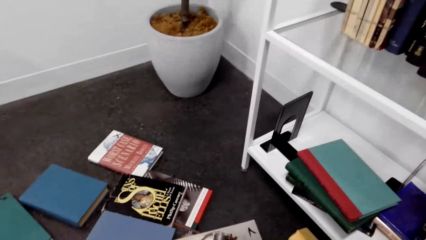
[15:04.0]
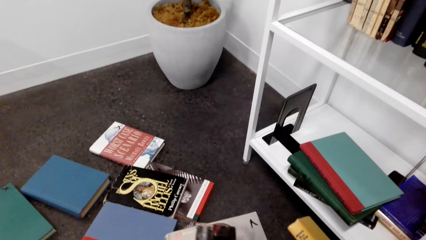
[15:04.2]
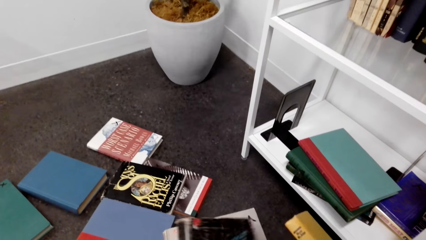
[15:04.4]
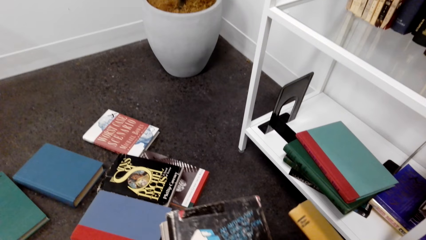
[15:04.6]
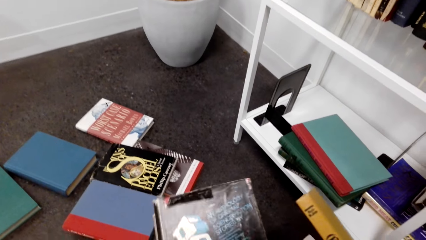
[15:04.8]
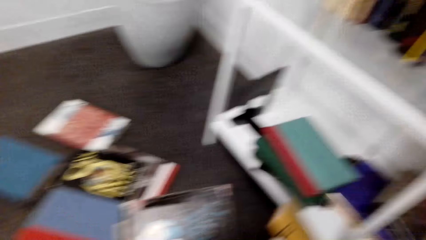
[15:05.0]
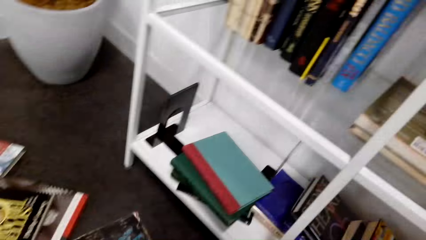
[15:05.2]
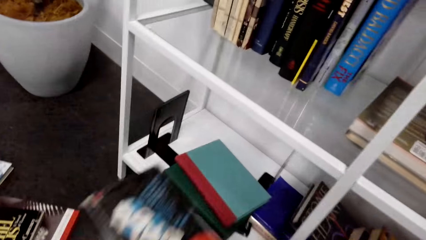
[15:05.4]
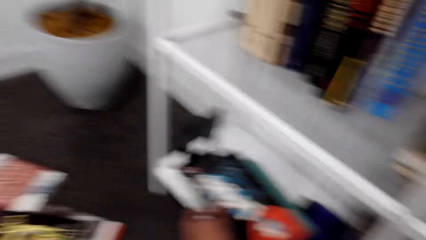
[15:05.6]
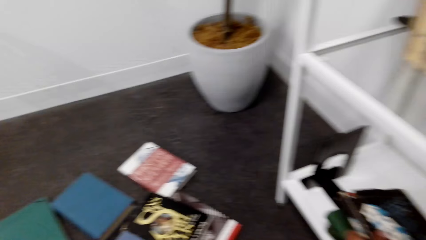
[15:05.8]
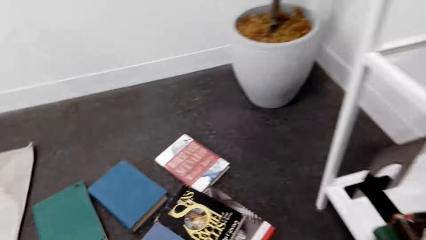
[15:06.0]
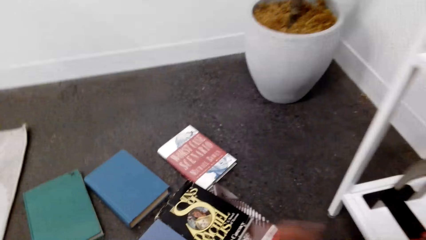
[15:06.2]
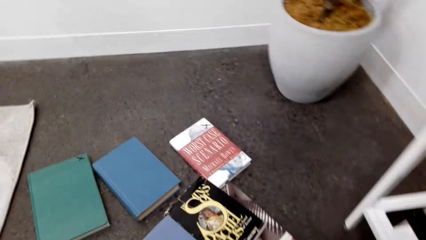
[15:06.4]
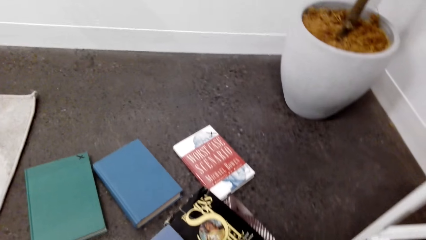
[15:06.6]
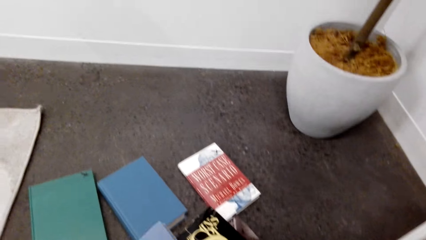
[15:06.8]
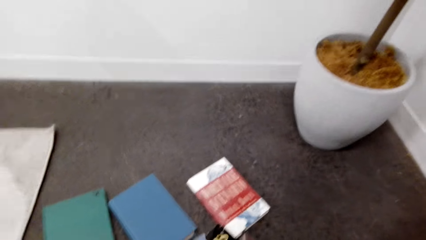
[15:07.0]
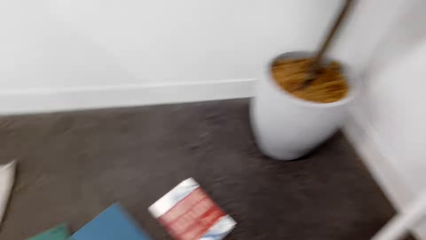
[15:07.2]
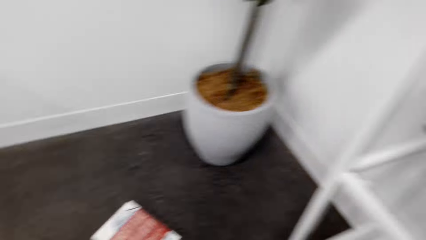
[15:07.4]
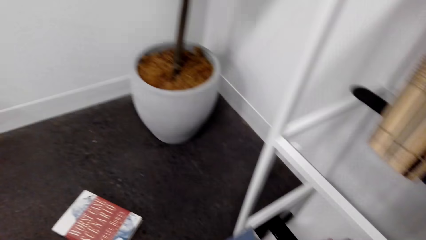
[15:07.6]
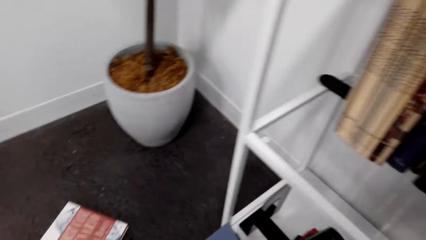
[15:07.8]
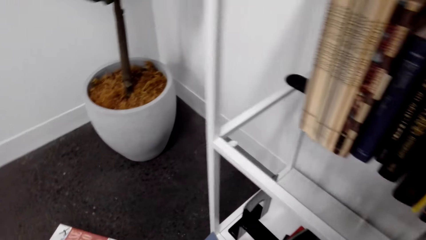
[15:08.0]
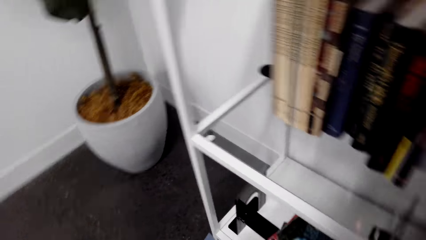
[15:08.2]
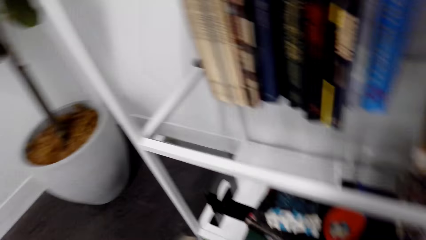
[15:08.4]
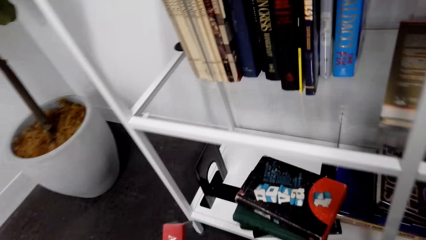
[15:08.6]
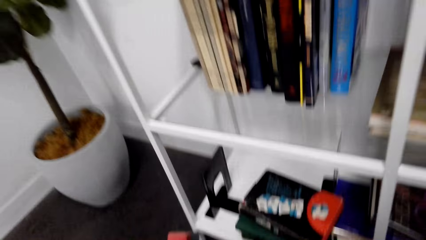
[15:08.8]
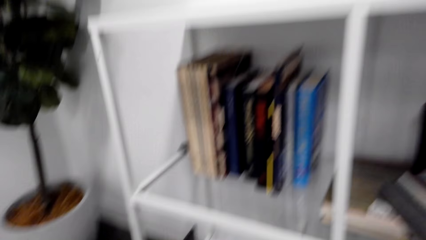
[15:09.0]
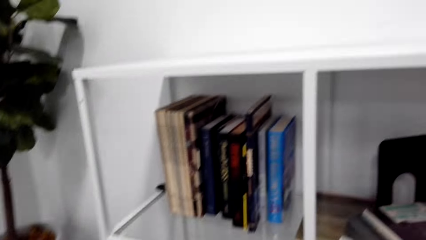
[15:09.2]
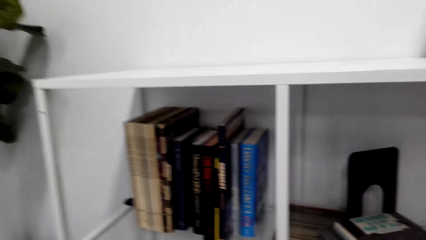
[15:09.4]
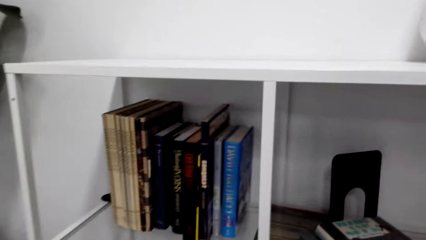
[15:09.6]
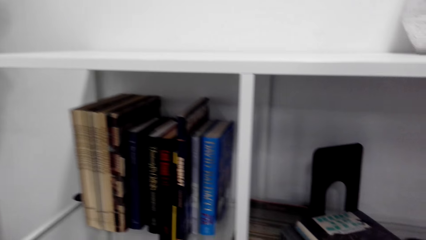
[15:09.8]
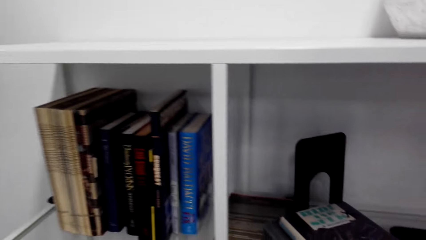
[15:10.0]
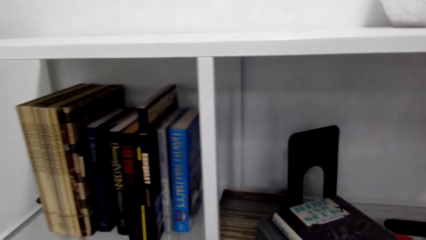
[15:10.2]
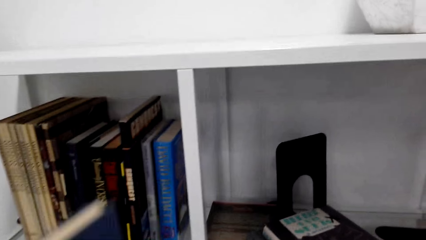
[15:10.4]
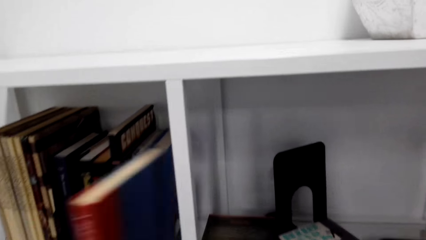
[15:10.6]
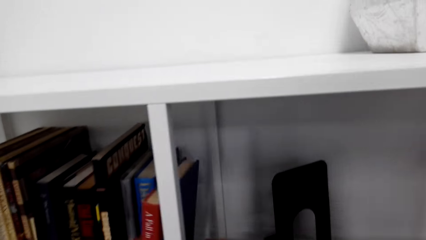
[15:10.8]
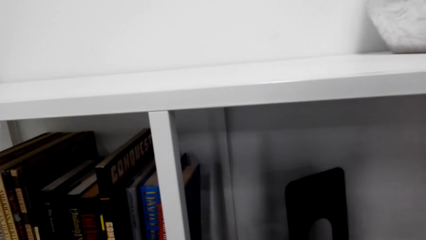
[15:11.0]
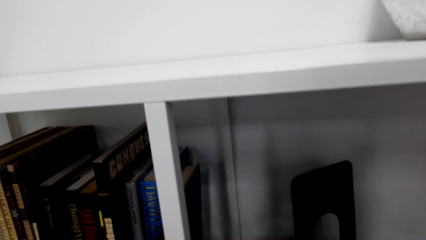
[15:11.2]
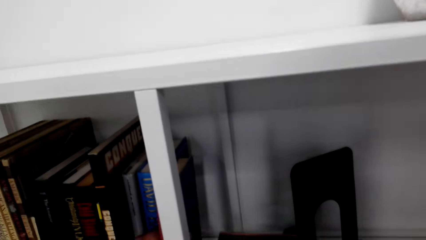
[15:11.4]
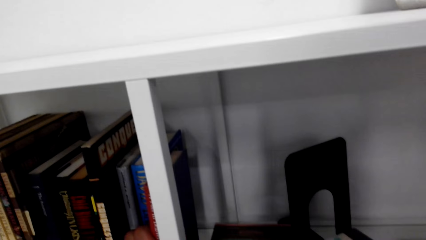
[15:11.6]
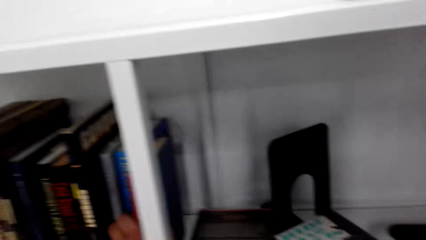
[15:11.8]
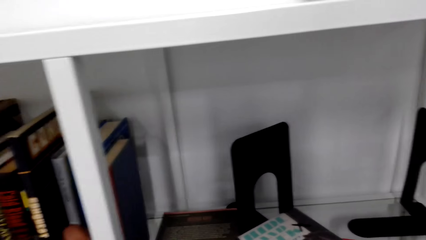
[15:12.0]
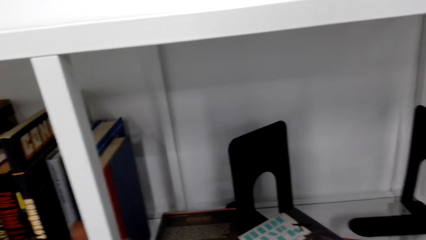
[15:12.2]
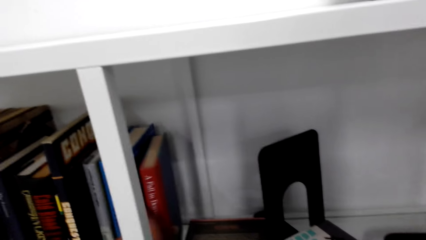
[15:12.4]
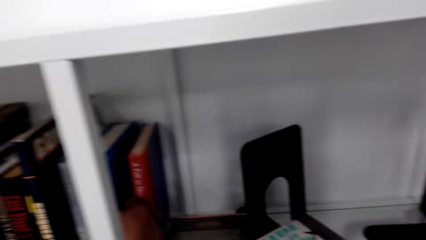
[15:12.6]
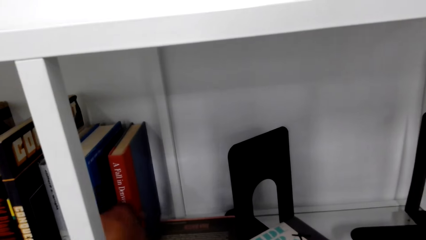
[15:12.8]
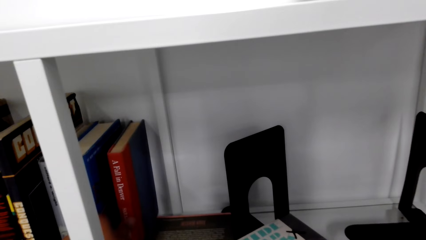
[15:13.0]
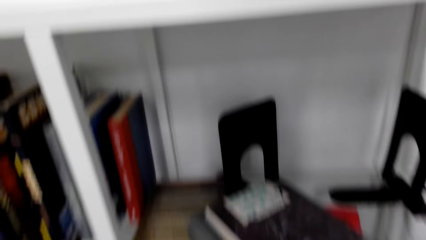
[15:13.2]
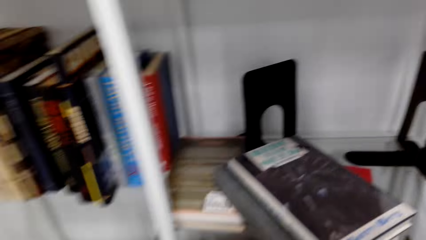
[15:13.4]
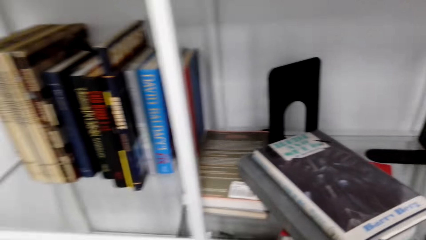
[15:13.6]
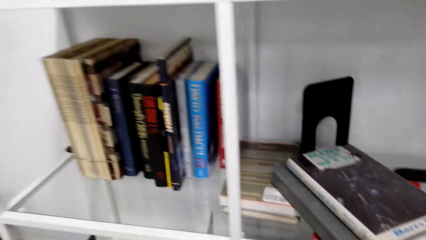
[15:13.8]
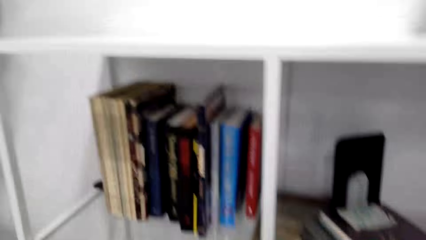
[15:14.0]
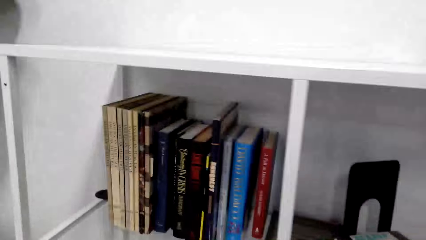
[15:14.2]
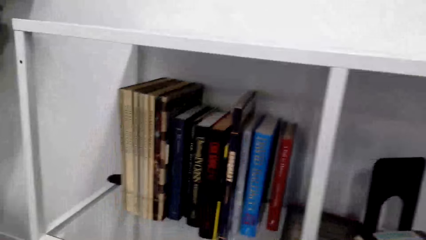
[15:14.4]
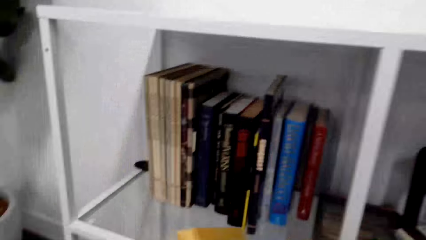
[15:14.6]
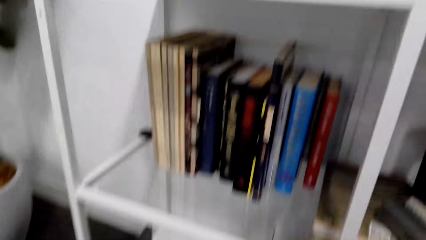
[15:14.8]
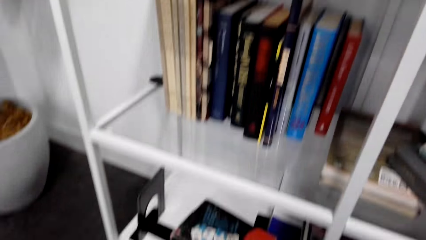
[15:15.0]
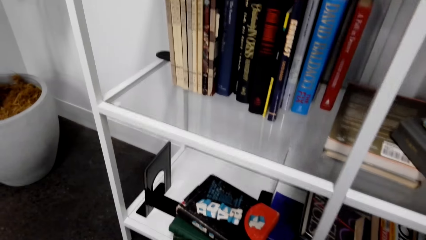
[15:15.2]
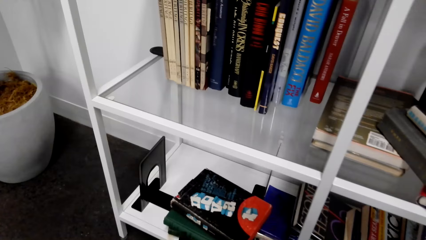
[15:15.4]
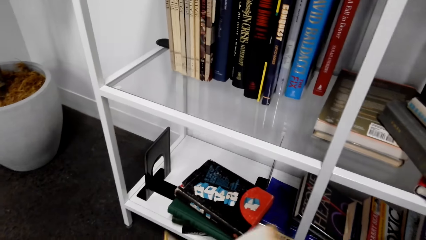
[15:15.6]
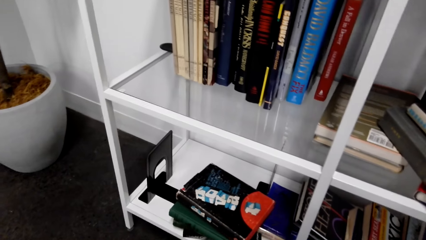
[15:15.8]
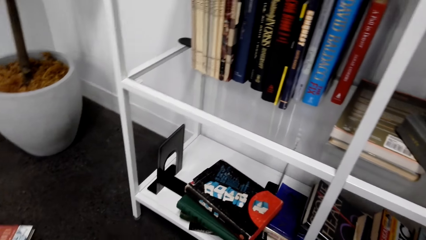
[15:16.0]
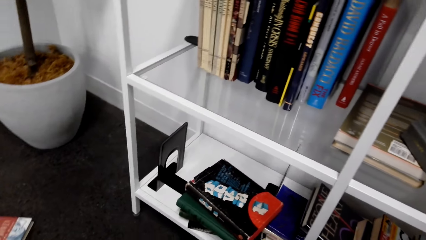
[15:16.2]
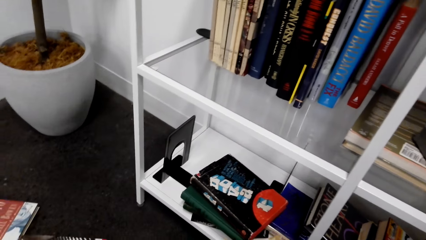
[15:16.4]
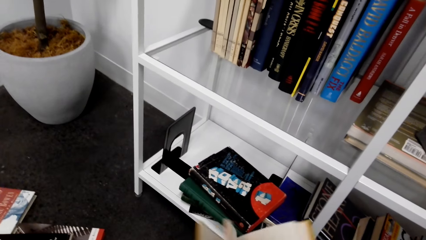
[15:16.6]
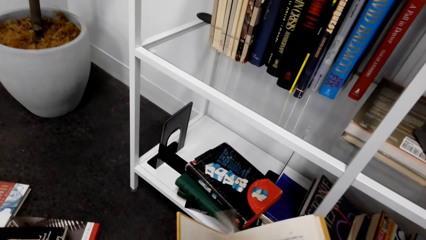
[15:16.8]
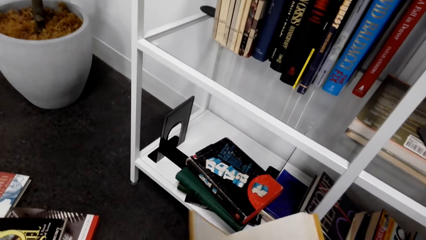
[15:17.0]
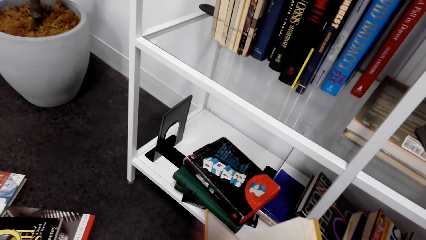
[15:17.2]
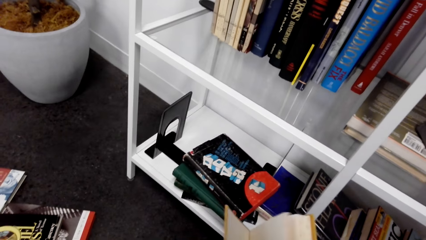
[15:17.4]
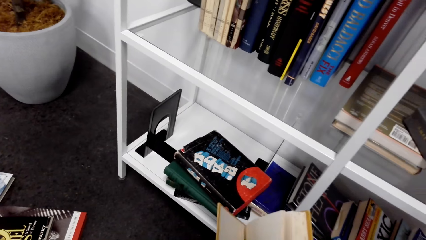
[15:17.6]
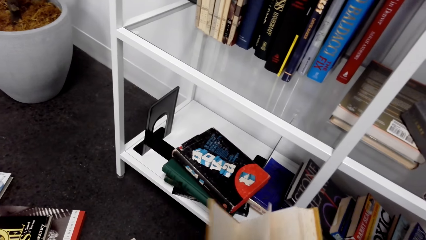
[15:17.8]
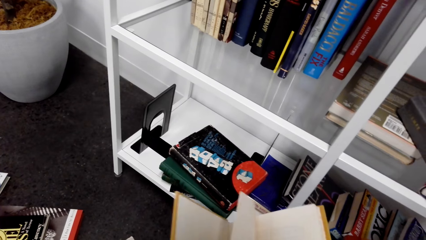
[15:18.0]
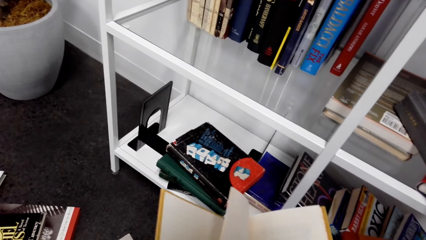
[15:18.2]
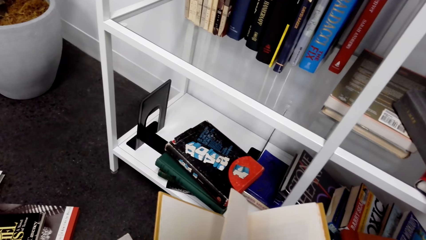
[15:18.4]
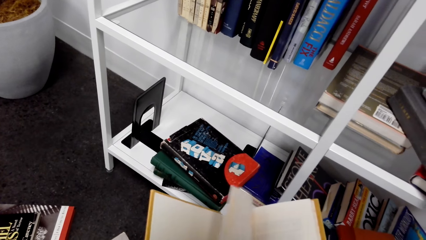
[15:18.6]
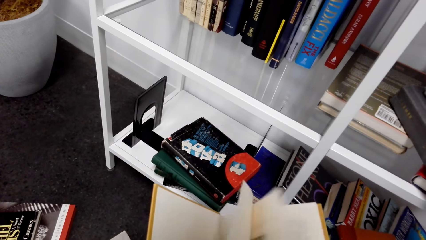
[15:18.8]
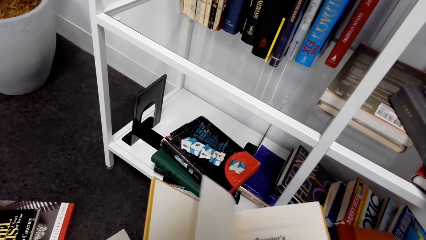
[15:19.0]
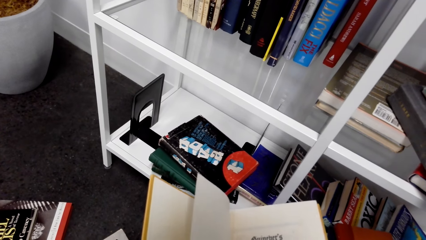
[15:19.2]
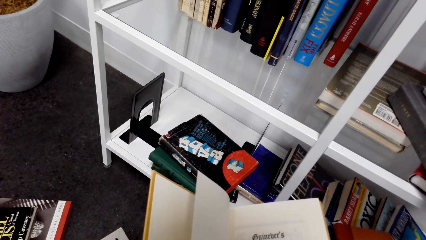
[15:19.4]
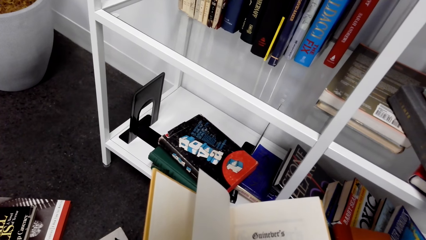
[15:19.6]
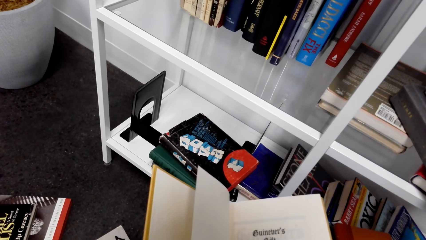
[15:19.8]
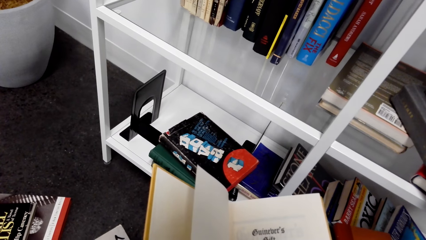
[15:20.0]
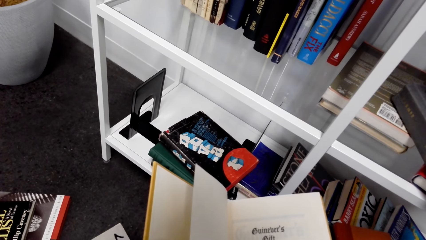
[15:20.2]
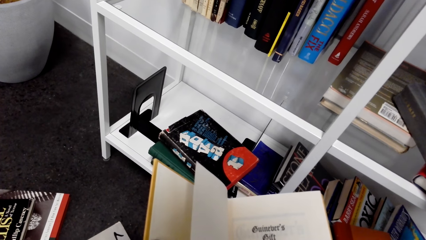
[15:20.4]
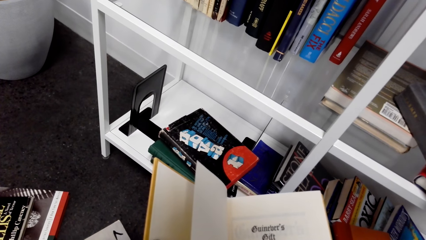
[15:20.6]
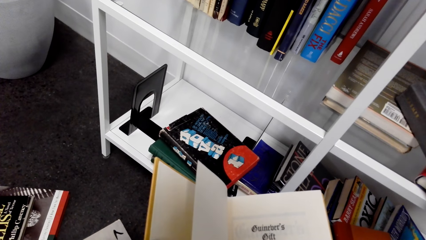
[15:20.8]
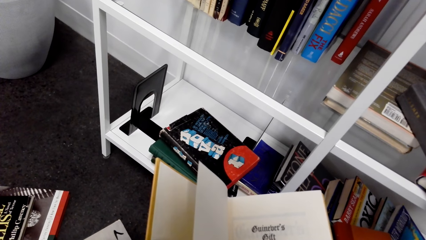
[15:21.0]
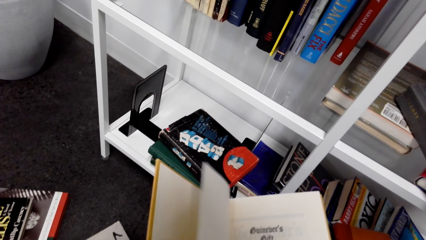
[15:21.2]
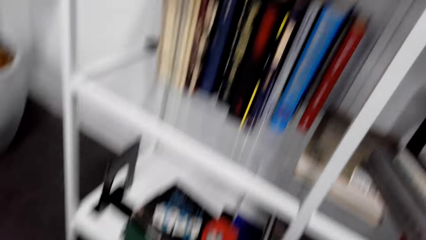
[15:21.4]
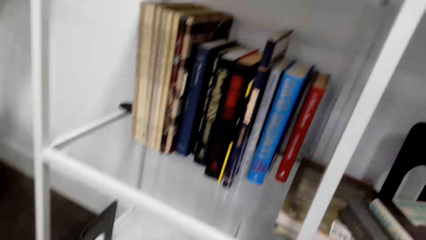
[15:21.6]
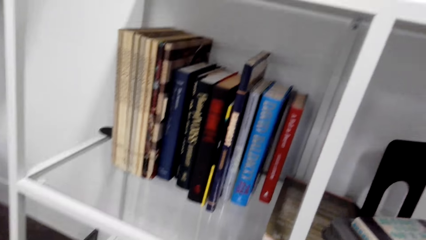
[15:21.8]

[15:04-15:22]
The camera wearer puts the book on the bookshelf. They pick up a book. They put the book on the bookshelf. They pick up a book. They open the book.
